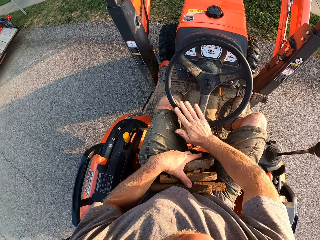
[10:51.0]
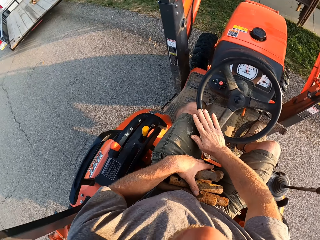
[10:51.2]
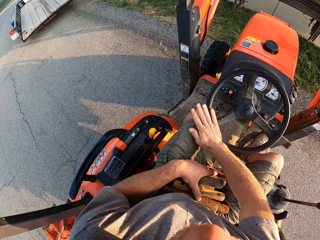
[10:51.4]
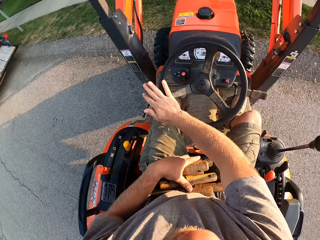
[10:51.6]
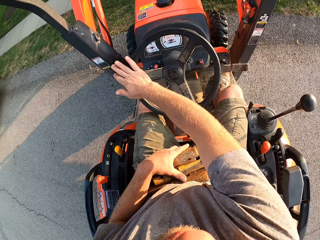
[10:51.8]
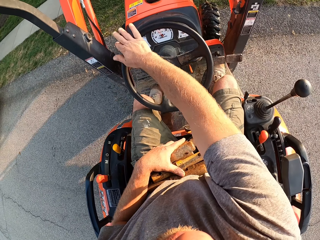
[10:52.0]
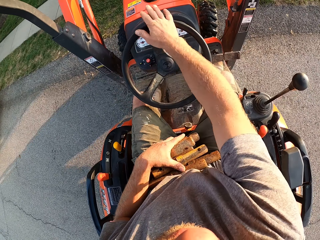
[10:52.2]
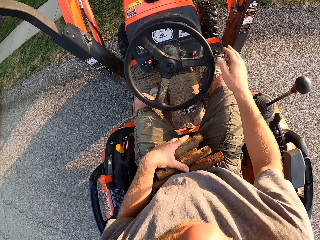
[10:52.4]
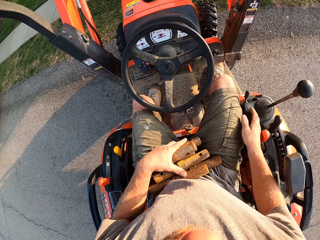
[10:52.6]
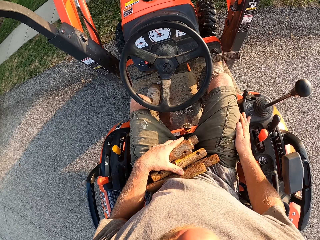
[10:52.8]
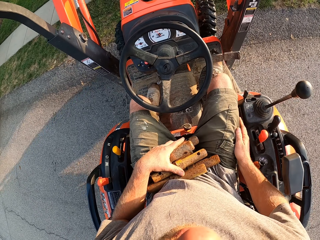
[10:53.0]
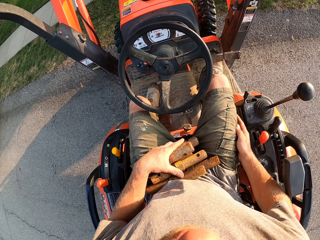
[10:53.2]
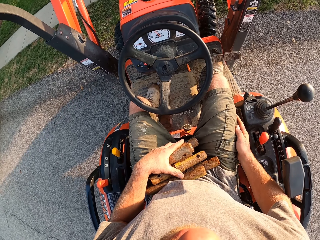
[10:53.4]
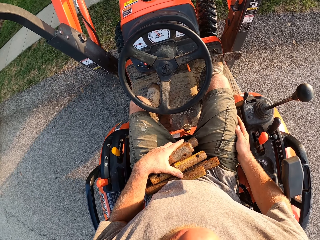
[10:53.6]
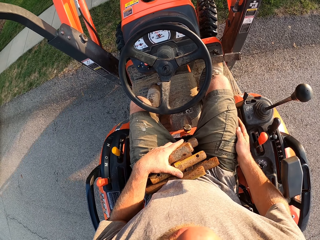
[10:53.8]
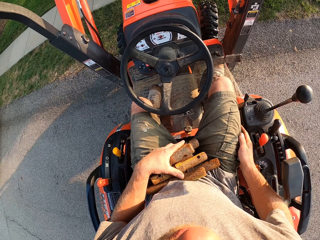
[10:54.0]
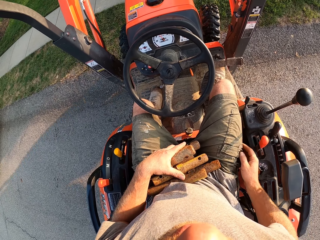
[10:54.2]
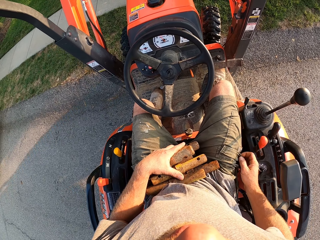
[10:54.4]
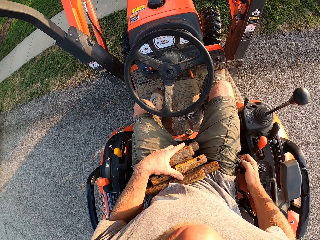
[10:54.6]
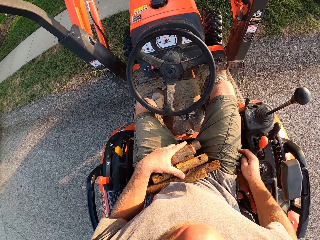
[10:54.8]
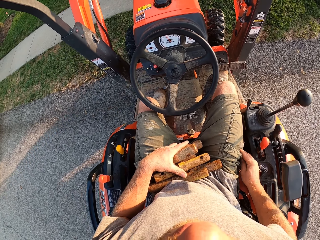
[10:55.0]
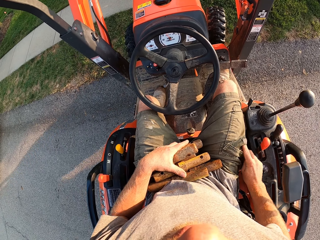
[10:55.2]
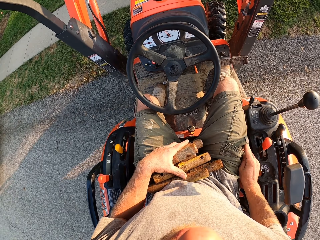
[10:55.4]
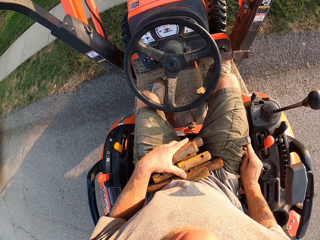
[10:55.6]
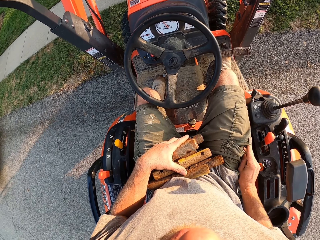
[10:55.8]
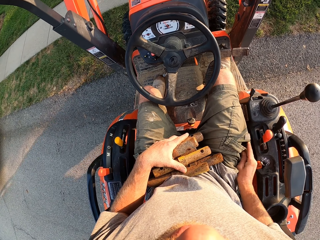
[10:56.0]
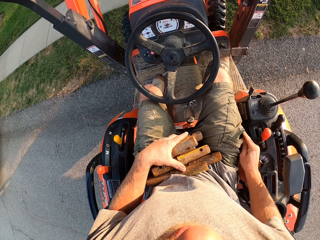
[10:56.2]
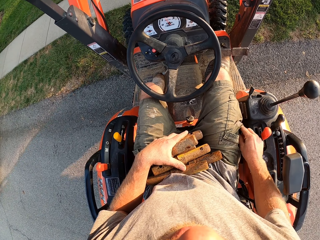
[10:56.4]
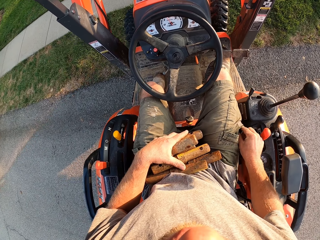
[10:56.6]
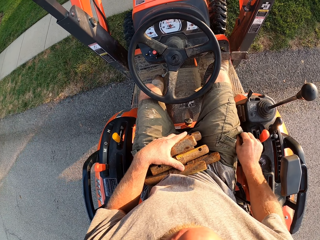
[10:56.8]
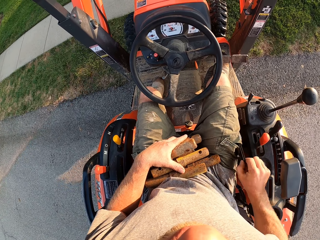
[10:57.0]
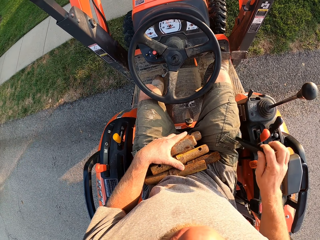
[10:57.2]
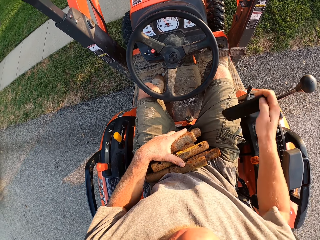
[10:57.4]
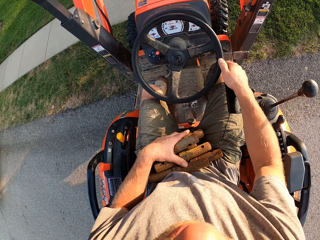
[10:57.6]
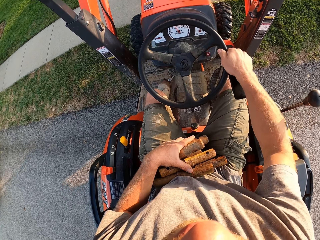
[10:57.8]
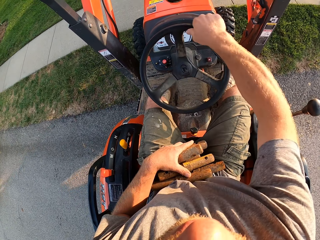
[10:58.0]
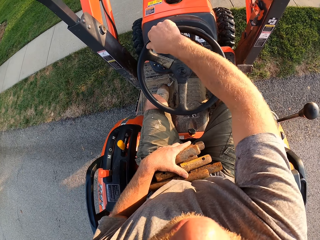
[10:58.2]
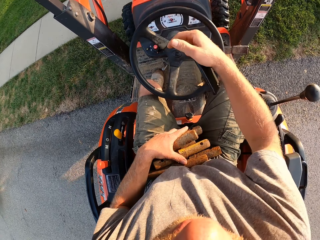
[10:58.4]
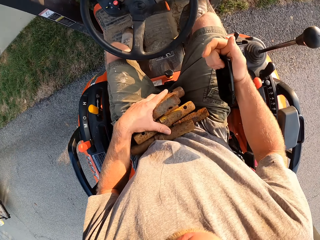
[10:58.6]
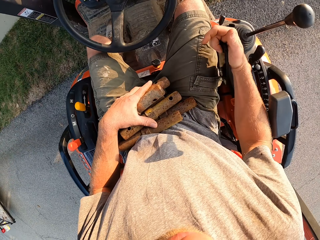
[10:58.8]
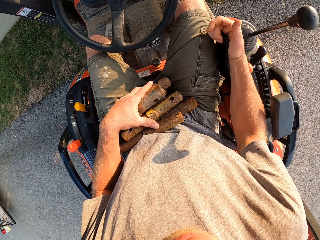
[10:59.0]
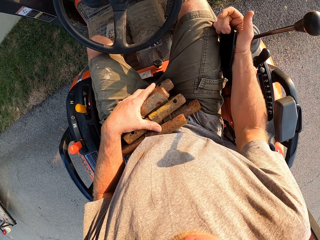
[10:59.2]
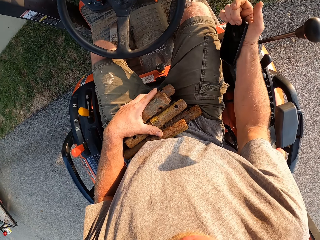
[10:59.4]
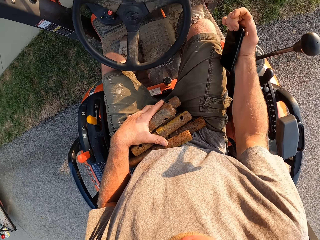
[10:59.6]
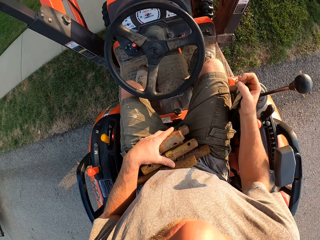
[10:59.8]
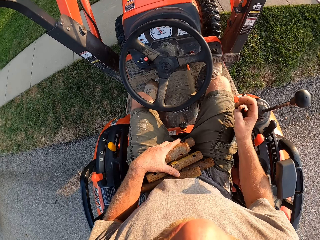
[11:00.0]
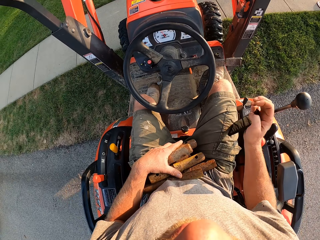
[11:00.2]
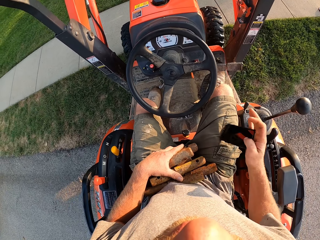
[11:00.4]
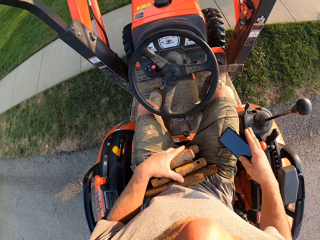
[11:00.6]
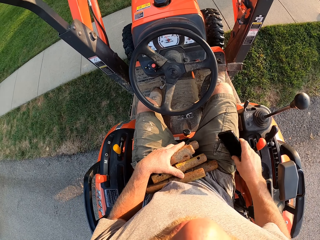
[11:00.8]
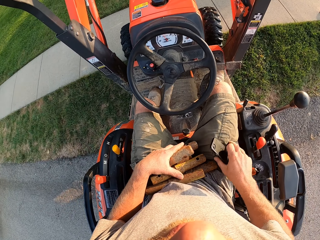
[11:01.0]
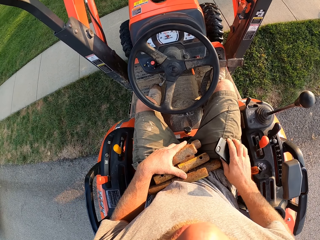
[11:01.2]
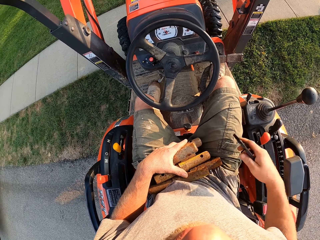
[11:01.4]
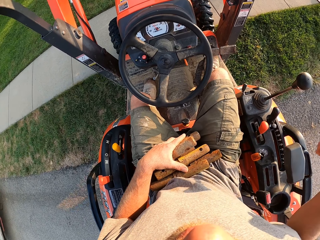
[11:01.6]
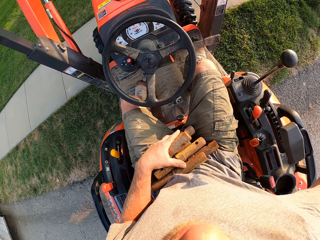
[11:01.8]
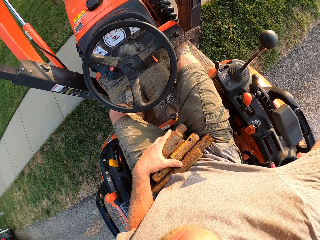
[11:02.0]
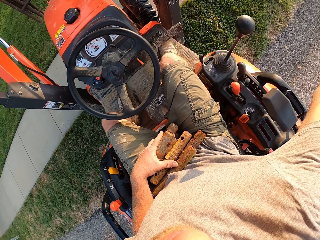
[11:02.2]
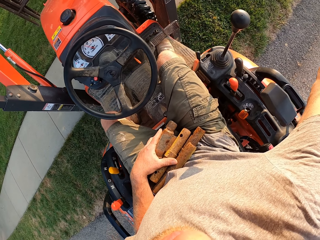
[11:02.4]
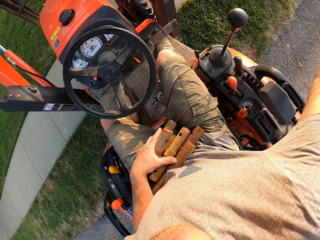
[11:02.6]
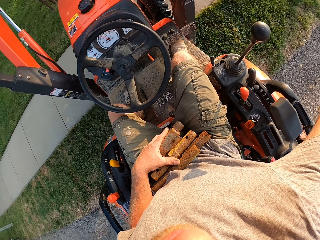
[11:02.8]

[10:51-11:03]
The camera wearer cleans his right hand on his shorts and rides the forklift on a lawn. He picks up a phone from his pocket with his right hand. He enters his pocket. He turns the steering wheel of the forklift with his right hand. He adjusts the phone in his right hand.

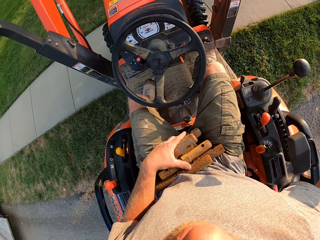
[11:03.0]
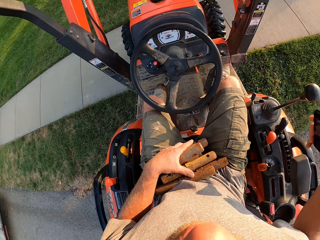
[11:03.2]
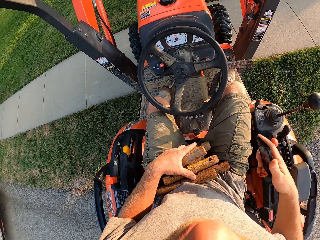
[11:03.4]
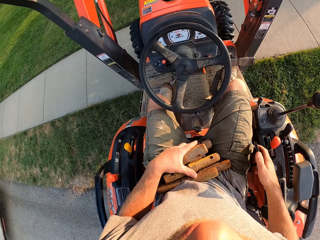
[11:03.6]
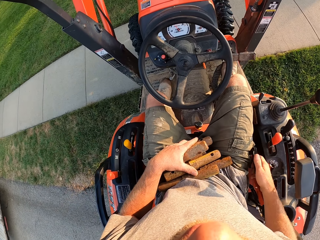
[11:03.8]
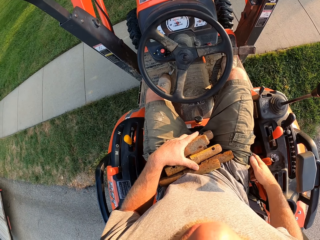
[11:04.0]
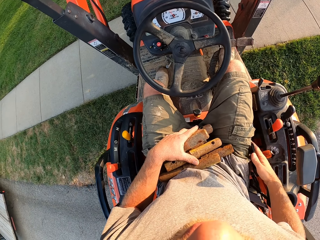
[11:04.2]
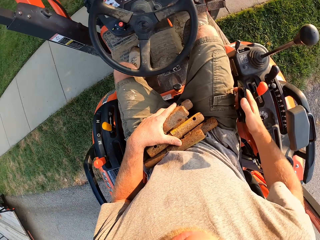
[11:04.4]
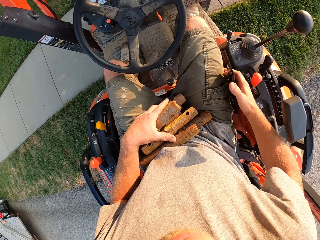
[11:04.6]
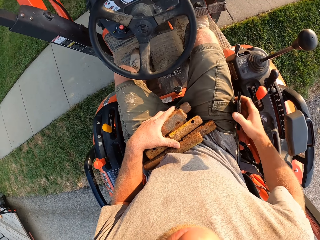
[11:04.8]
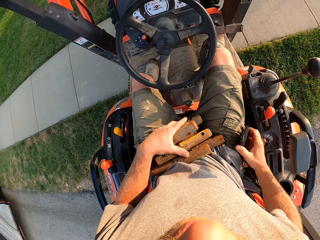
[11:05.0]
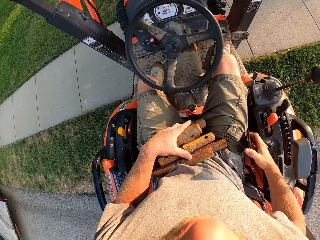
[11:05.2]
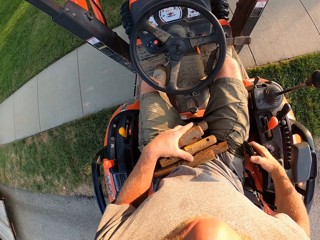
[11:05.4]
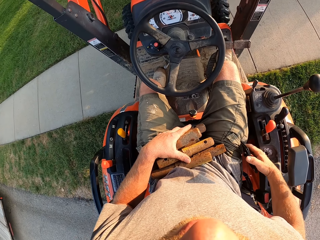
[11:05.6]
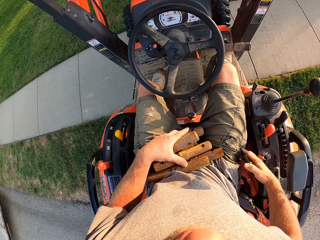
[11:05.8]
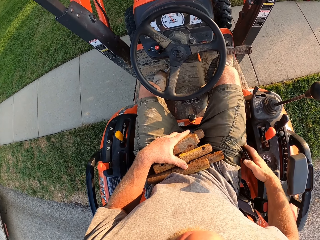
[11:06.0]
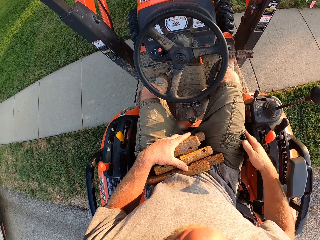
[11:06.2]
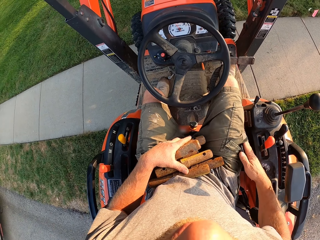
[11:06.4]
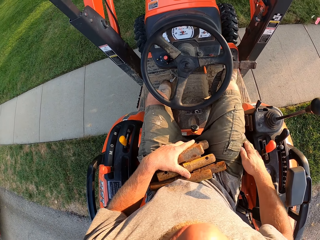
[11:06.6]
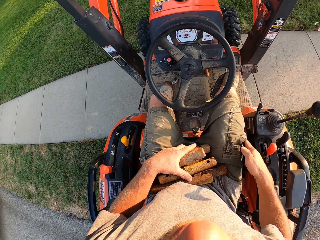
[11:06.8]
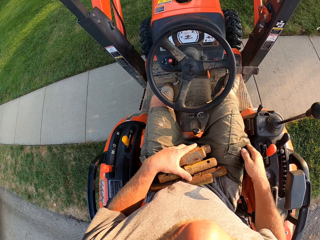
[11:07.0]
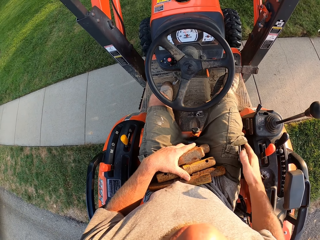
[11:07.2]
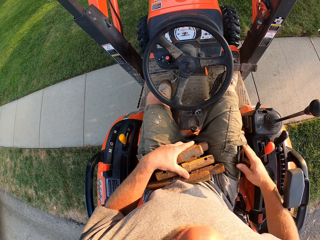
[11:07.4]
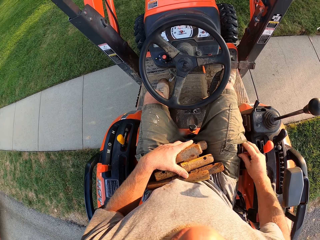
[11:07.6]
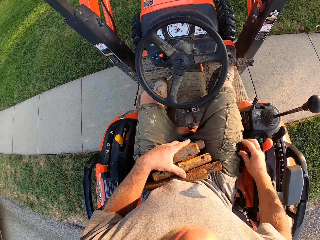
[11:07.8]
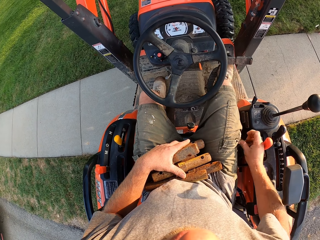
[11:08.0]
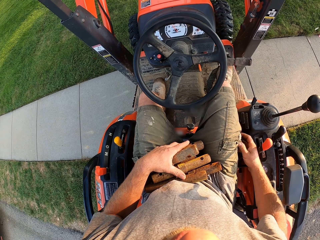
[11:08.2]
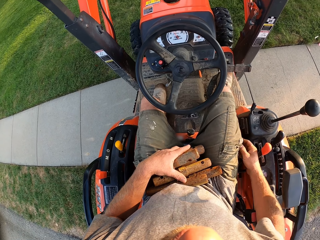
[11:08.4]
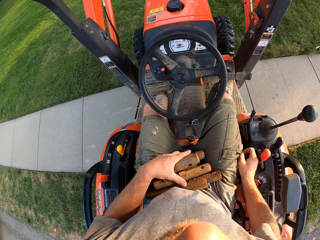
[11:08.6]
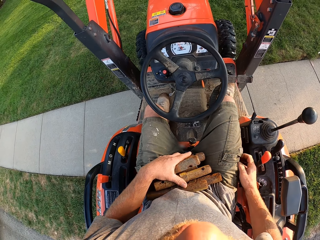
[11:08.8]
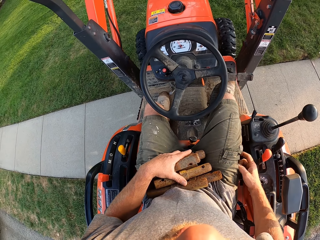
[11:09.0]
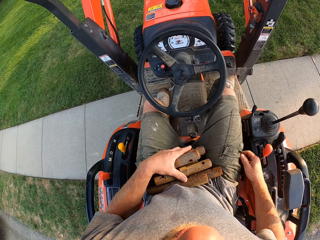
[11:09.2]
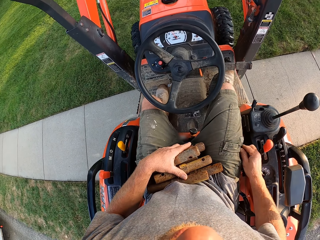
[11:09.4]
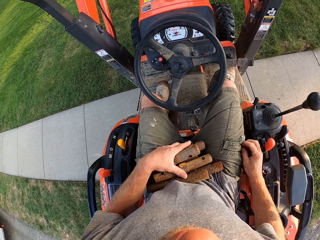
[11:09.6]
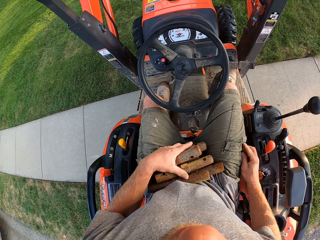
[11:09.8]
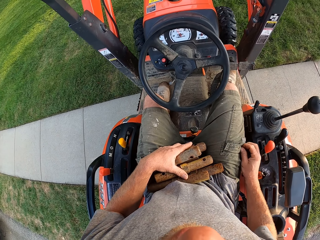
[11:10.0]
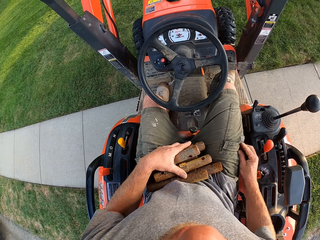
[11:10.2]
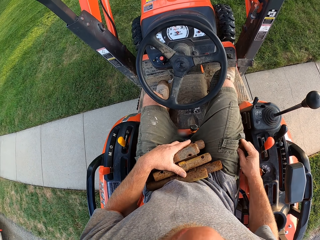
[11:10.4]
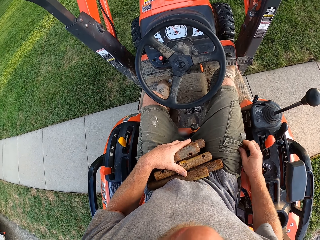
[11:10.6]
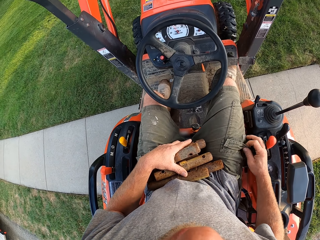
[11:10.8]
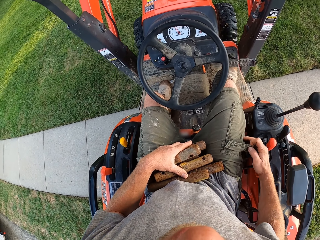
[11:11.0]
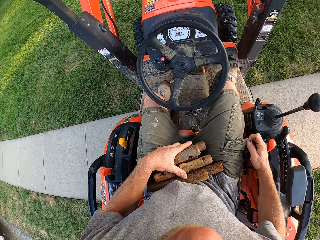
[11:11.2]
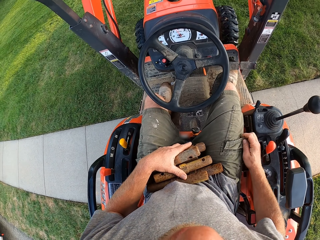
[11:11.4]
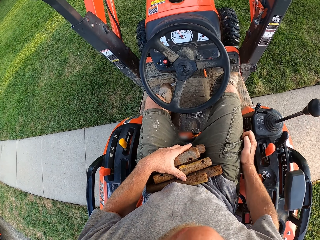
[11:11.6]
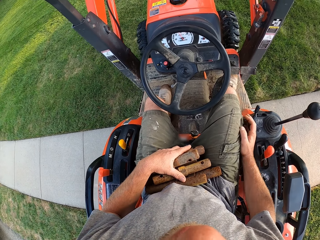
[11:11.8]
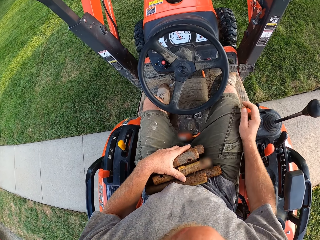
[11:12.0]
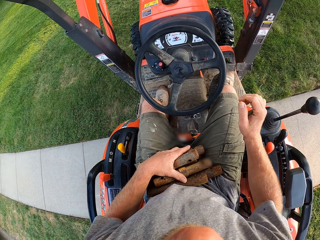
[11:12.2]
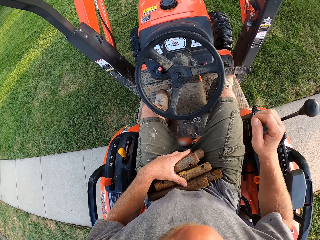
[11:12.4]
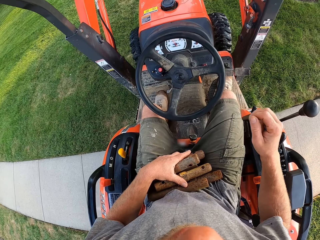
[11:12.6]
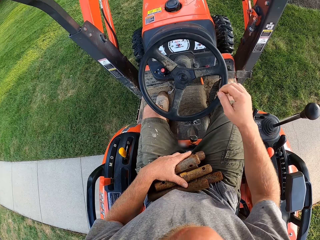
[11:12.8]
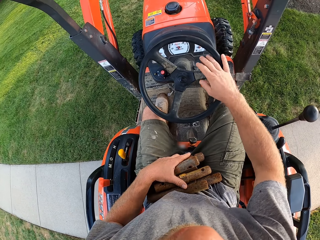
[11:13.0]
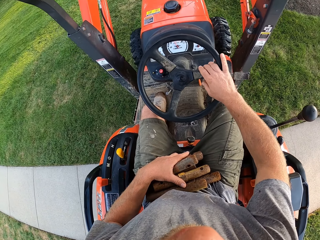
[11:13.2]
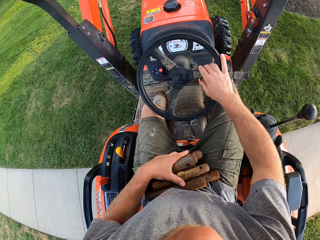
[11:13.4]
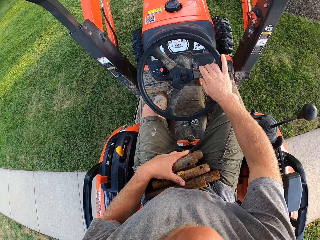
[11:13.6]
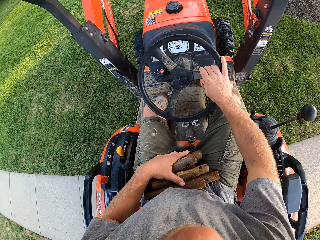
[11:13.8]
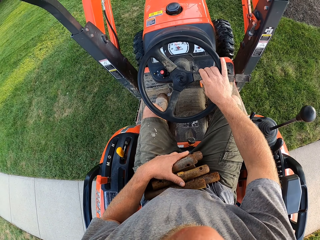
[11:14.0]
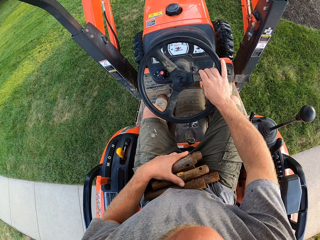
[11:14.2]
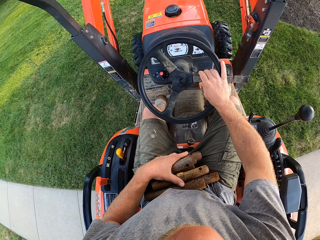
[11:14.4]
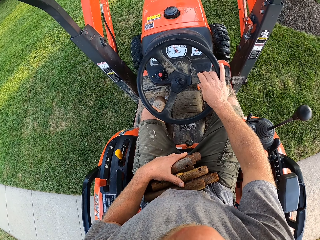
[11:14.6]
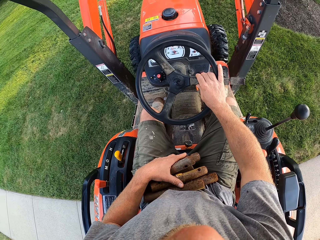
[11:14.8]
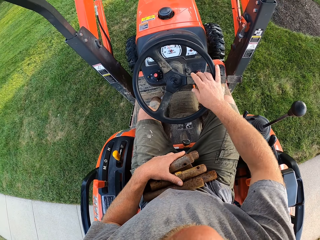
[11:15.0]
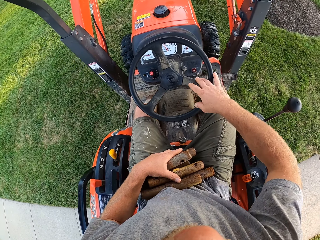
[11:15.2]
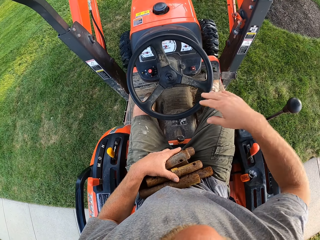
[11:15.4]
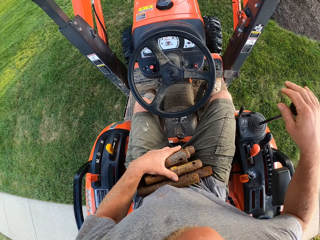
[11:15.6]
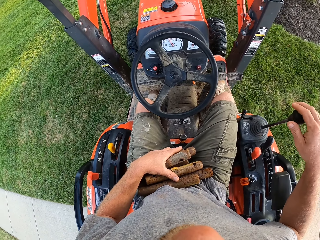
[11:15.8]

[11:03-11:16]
The camera wearer puts the phone in his pocket with his right hand. He rides the forklift on a lawn. He turns the steering wheel of the forklift with his right hand.
